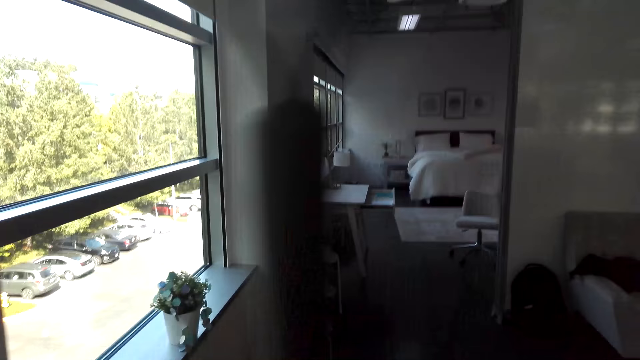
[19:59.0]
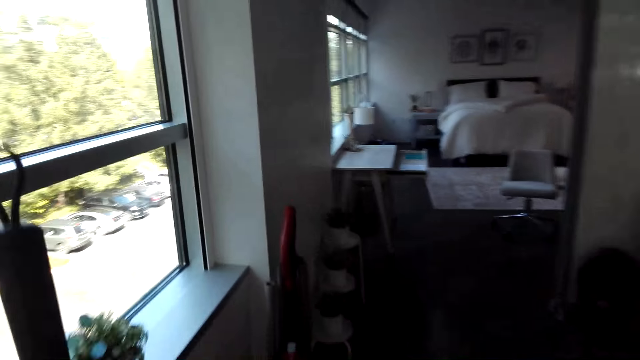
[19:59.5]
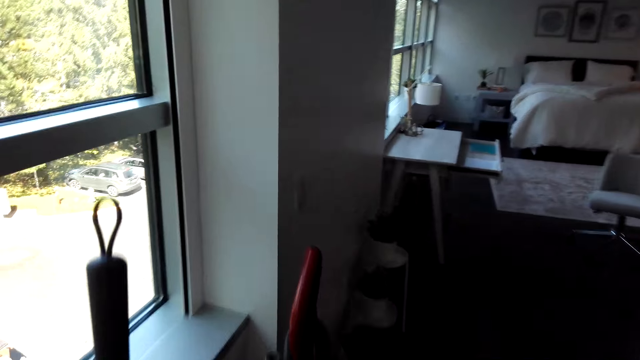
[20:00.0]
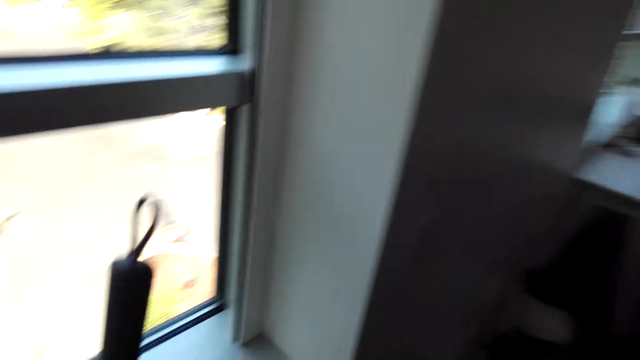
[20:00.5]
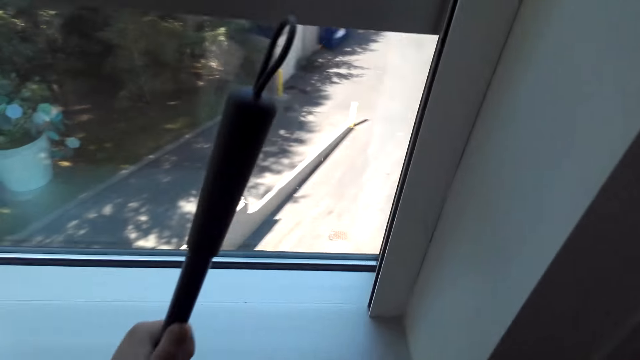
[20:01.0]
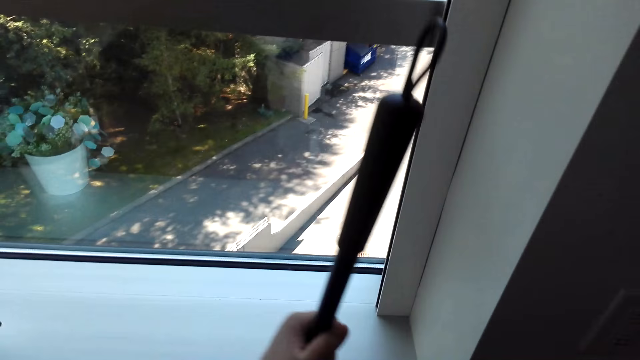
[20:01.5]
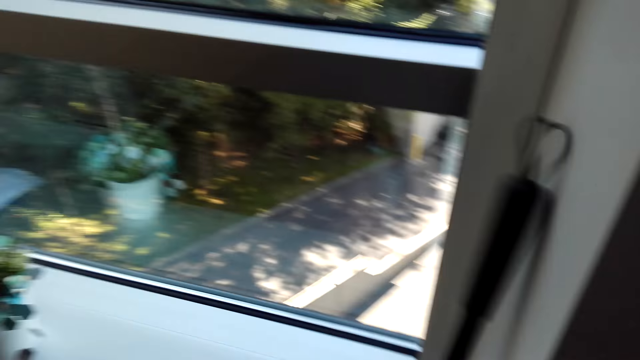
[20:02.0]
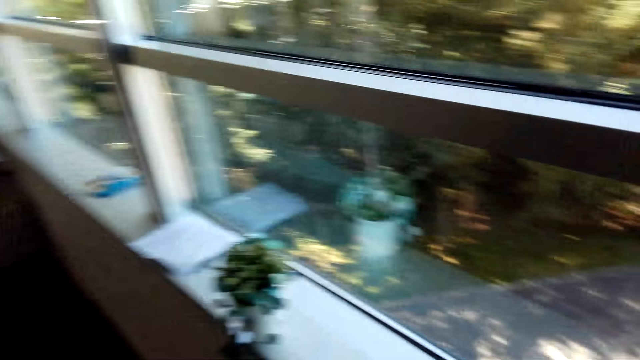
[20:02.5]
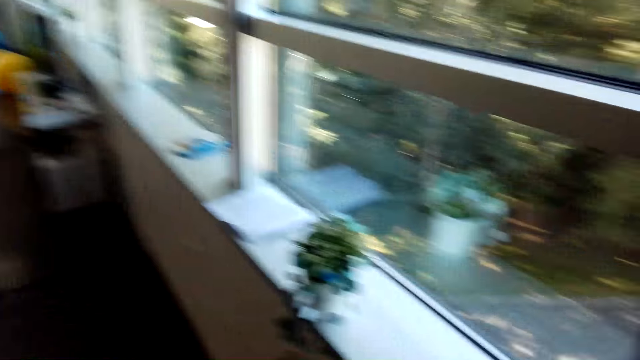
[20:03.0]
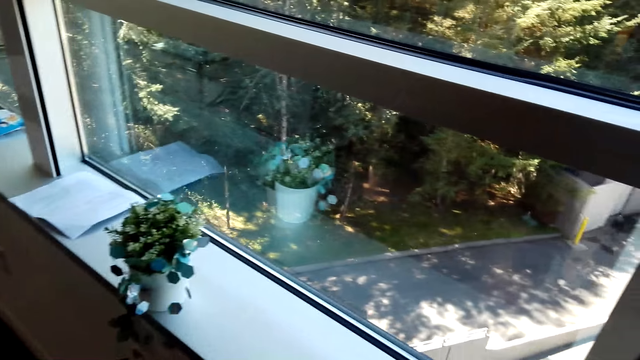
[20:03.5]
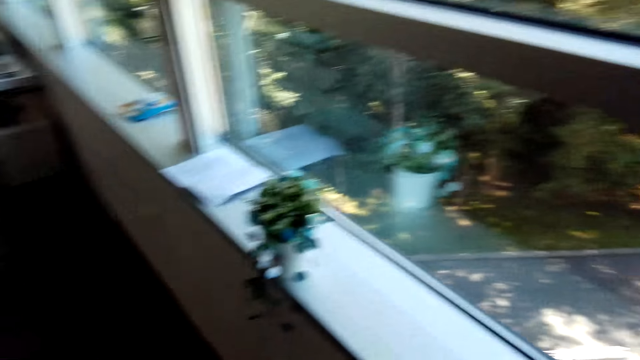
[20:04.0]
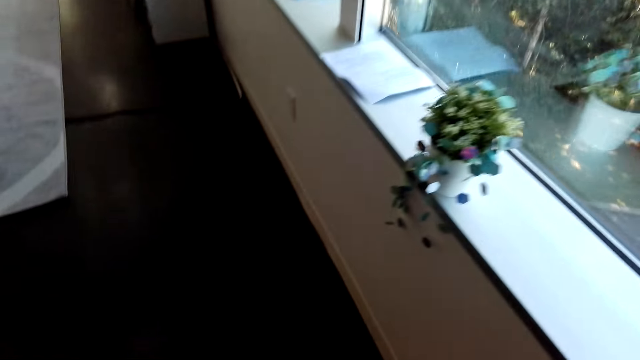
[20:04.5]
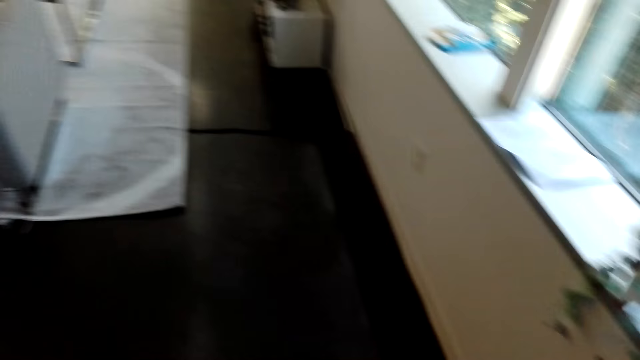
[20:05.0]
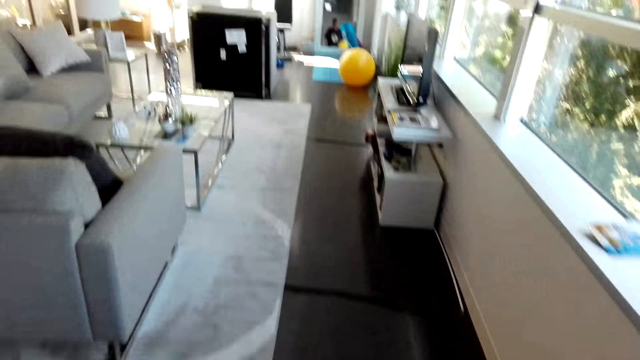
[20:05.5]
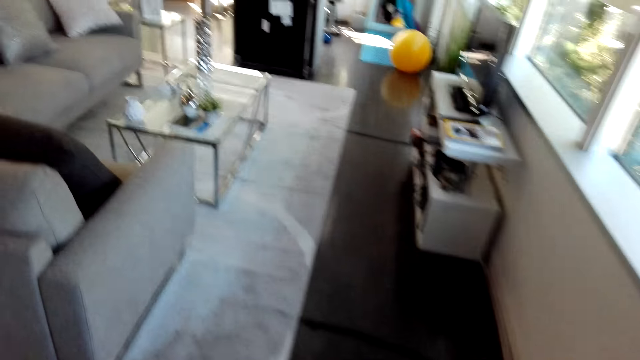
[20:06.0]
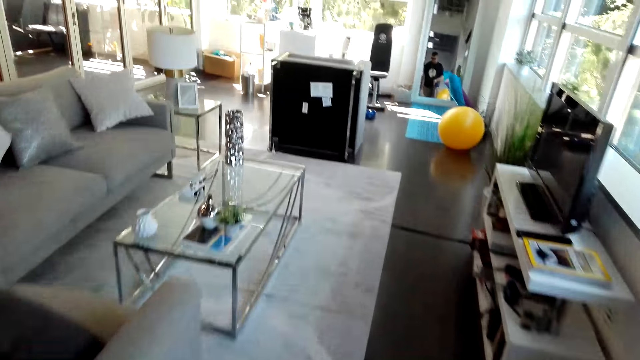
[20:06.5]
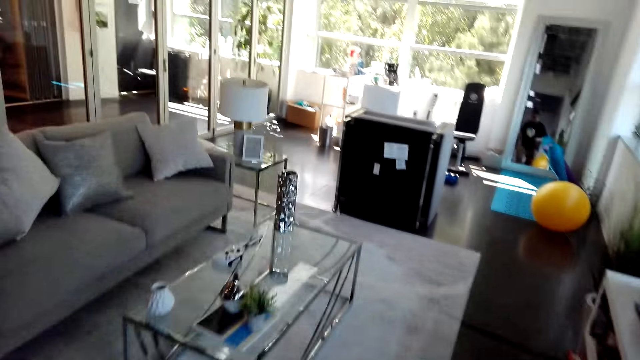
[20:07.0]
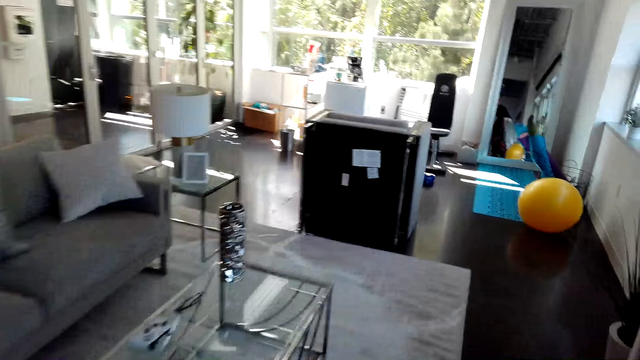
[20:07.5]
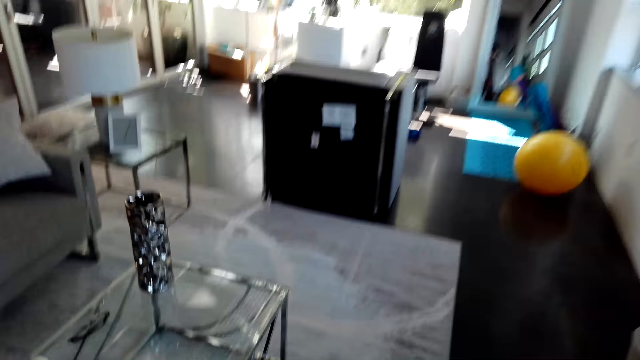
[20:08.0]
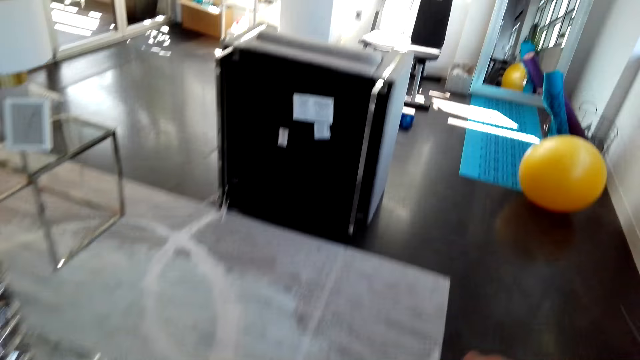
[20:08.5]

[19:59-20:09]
The camera wearer puts down the floor brush. They walk in the house.

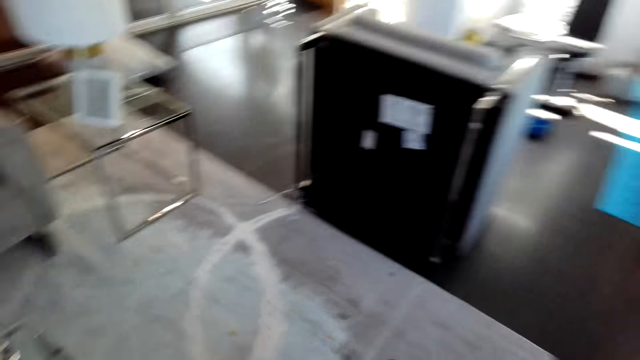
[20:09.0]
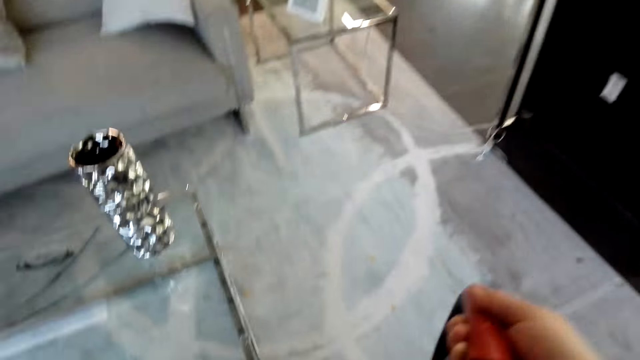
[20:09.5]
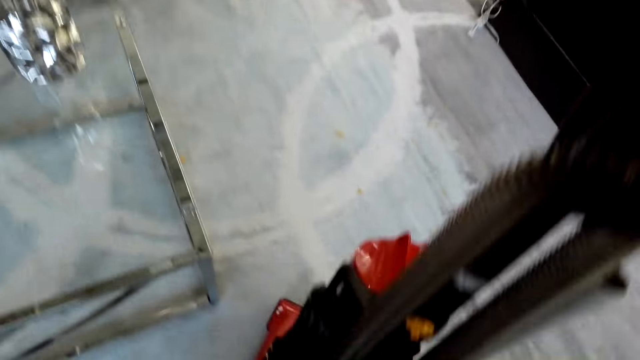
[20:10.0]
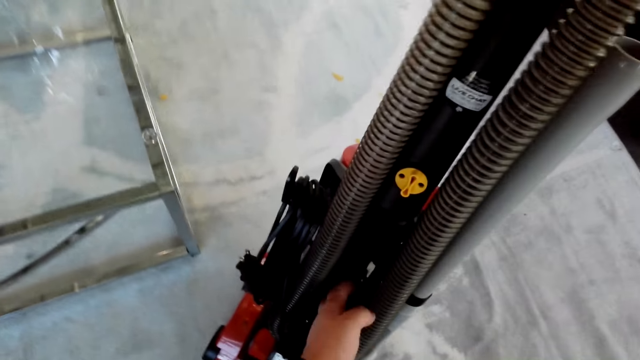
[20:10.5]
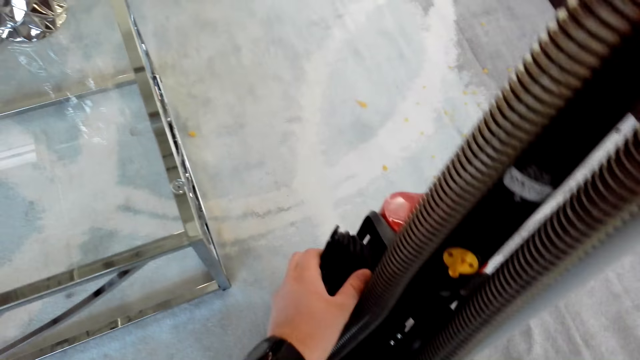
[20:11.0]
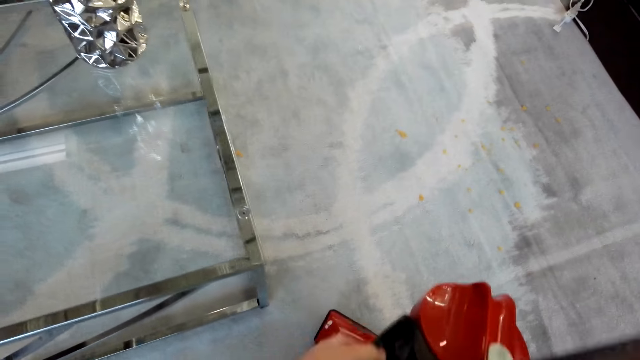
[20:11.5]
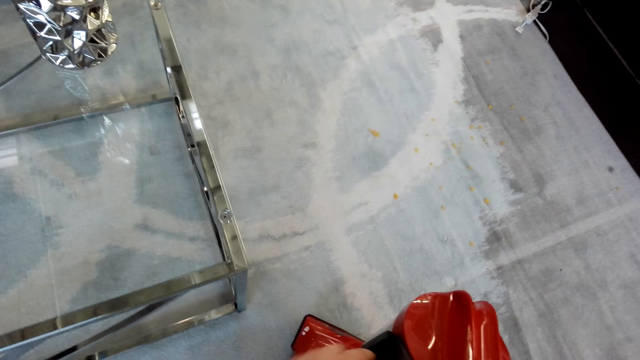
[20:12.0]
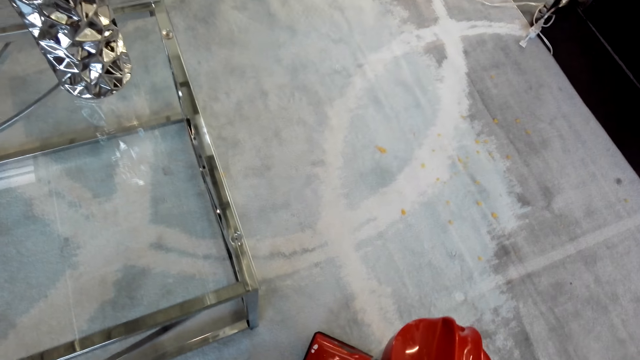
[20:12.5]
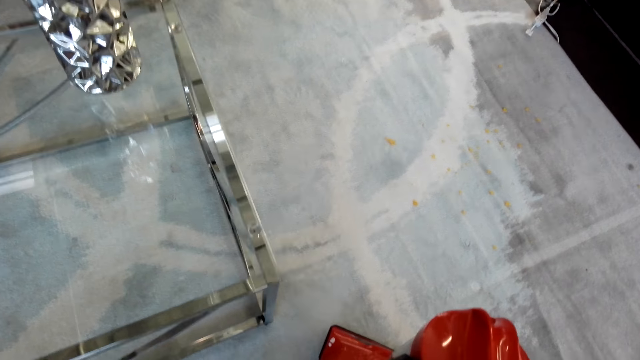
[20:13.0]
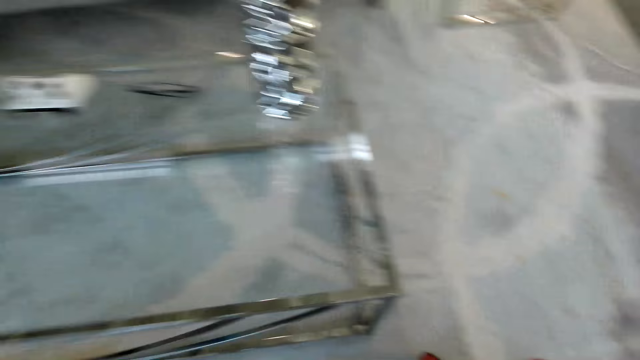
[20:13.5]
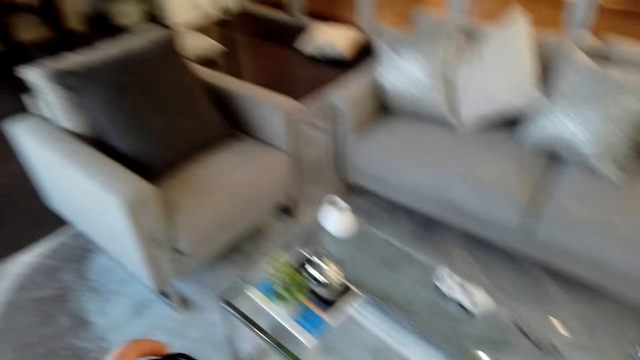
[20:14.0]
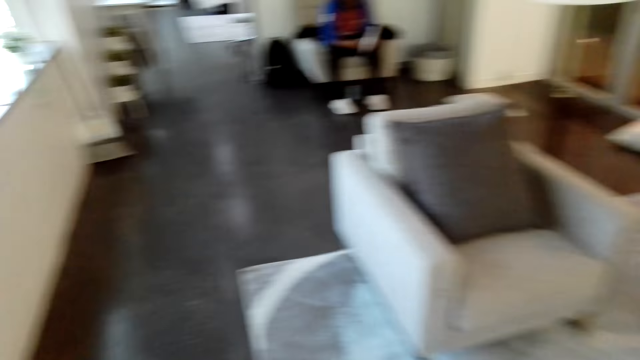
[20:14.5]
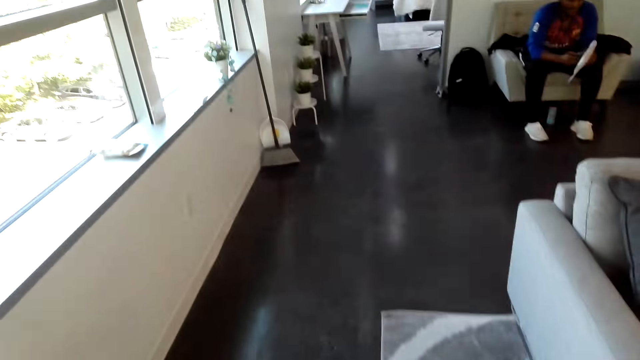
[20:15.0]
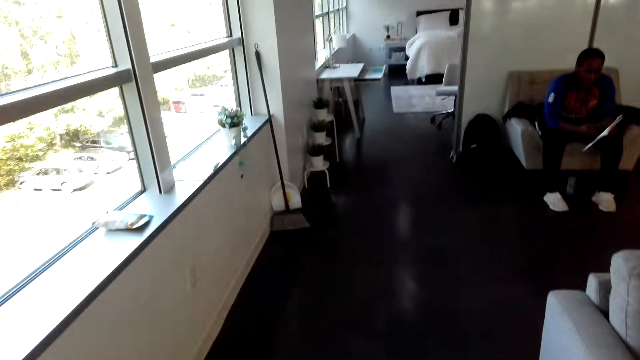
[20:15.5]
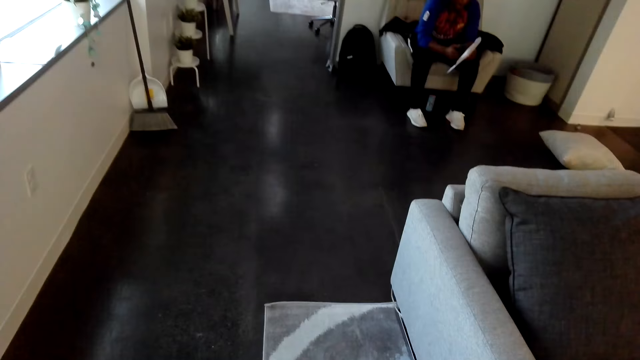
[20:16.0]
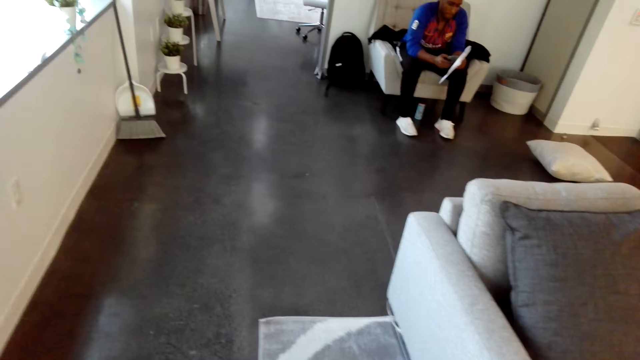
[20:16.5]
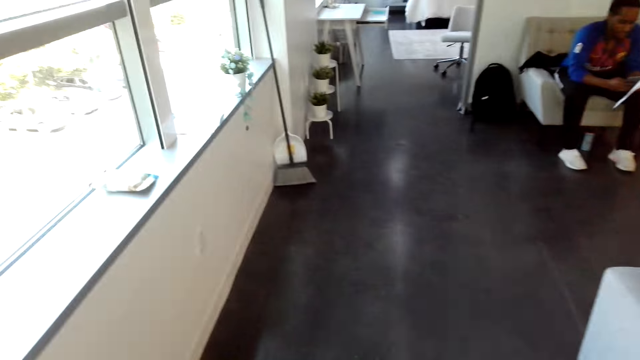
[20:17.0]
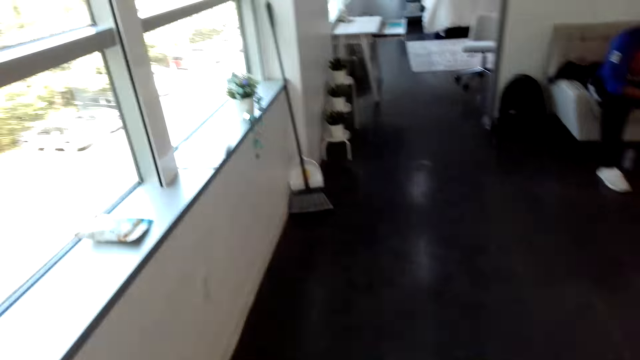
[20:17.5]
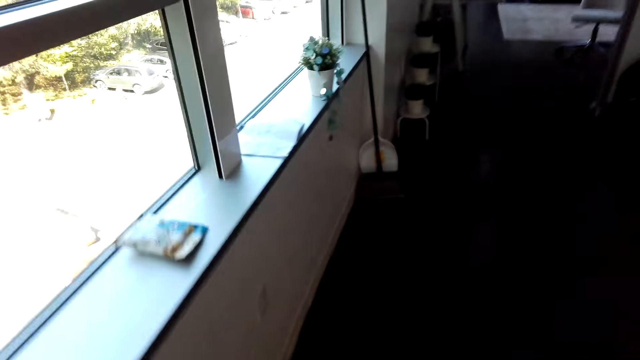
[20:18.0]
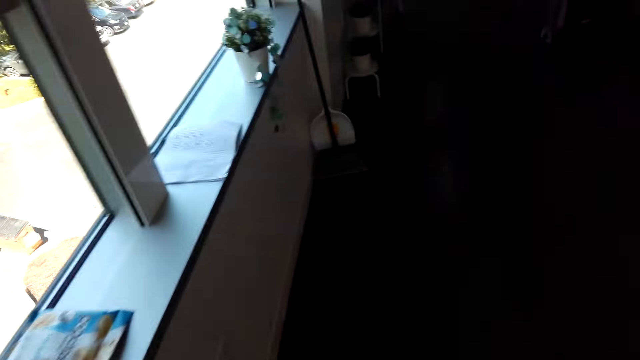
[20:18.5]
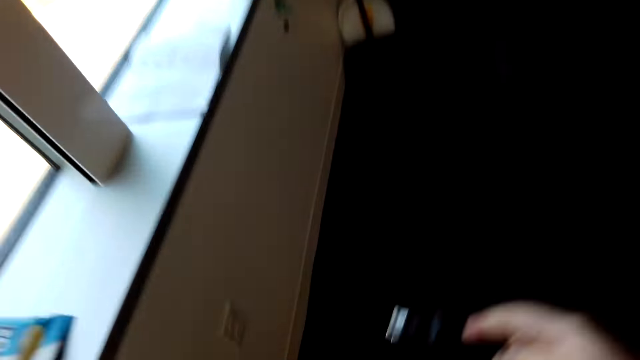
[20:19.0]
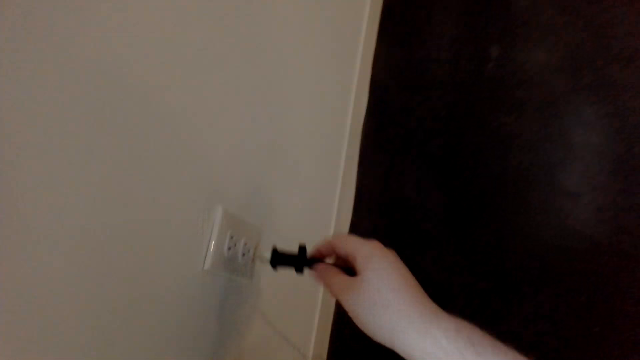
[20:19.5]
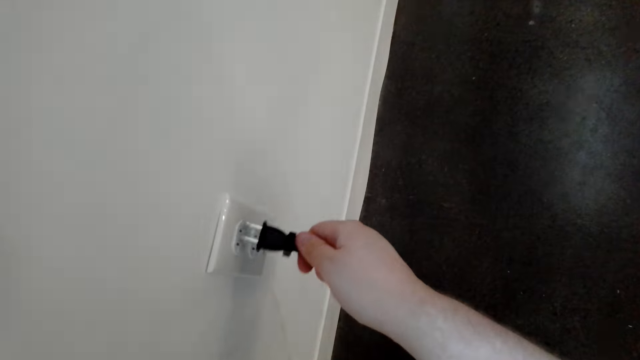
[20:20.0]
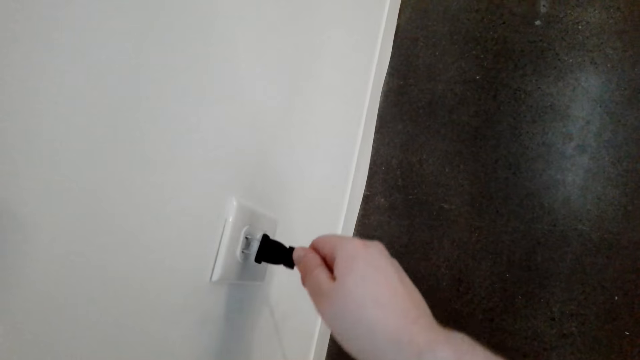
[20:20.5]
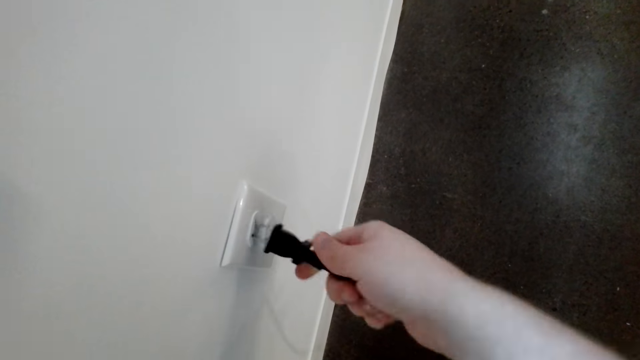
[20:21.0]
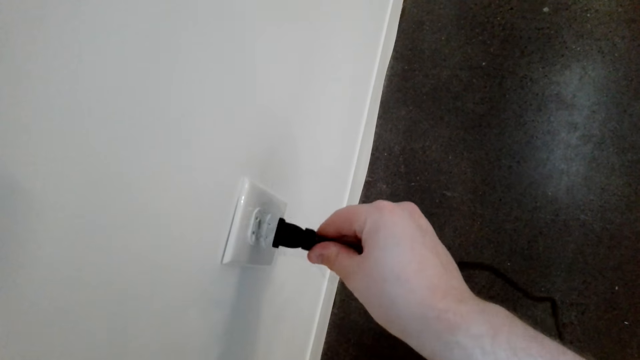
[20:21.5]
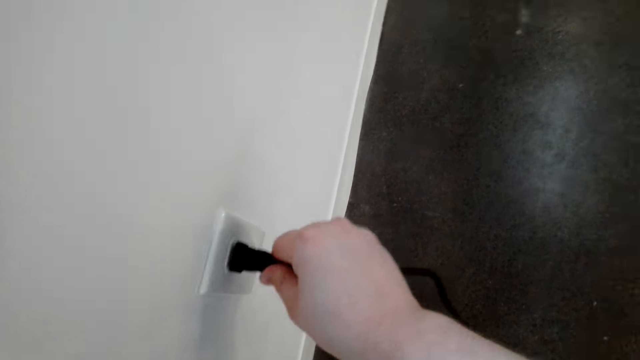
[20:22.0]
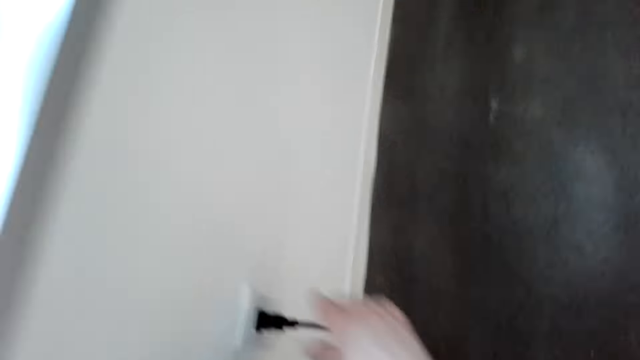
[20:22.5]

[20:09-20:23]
The camera wearer picks up a mop machine. They touch the floor cleaner machine. They connect the cable to the electric socket.
